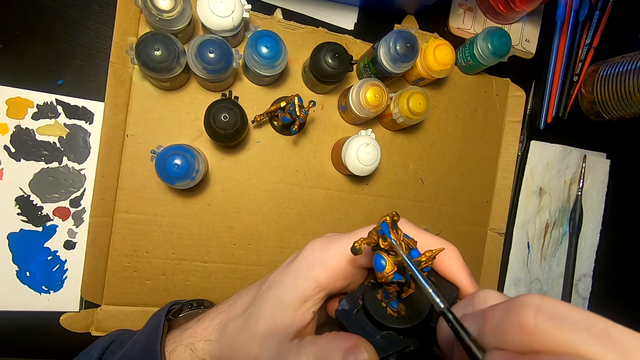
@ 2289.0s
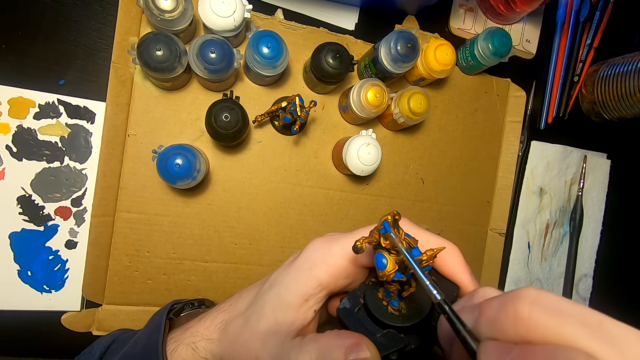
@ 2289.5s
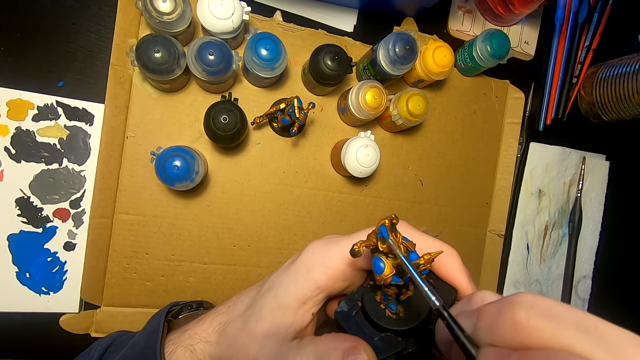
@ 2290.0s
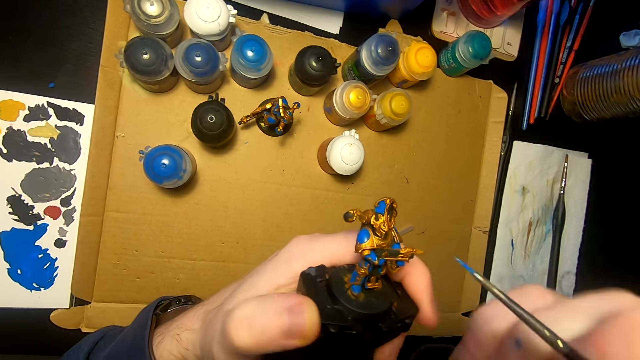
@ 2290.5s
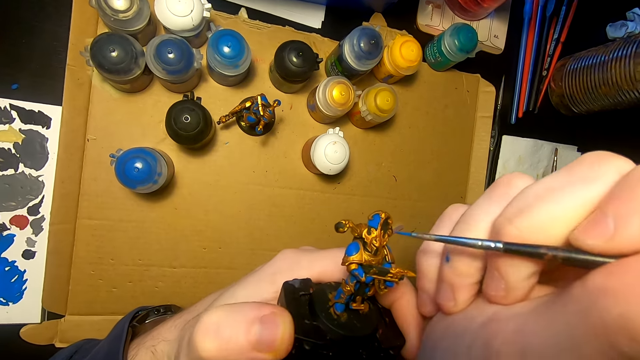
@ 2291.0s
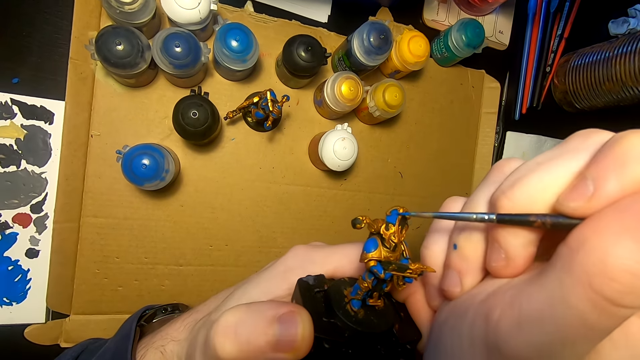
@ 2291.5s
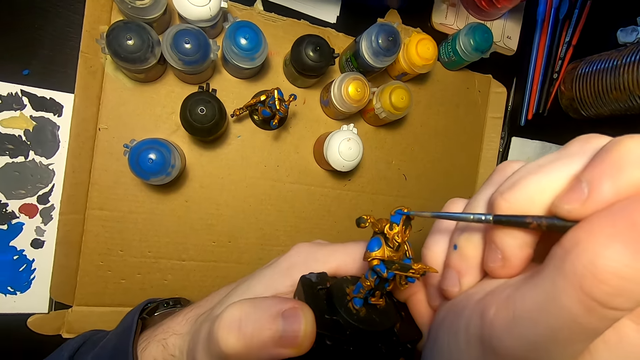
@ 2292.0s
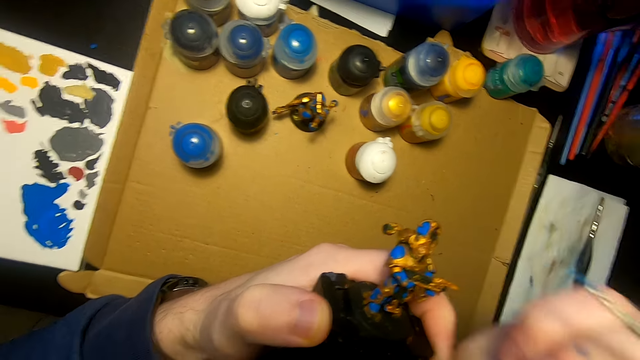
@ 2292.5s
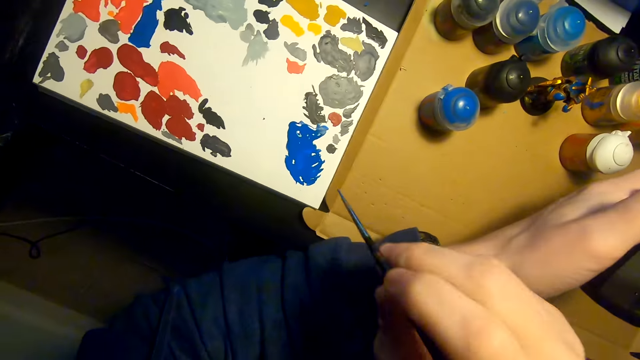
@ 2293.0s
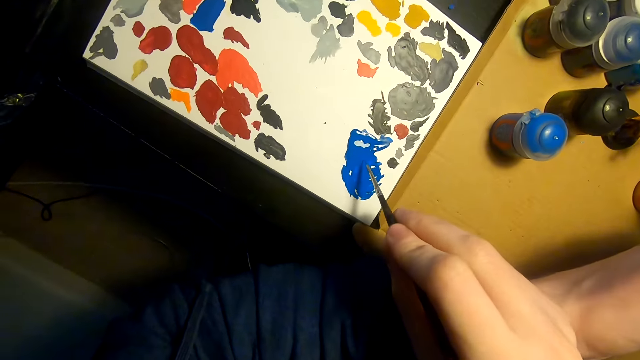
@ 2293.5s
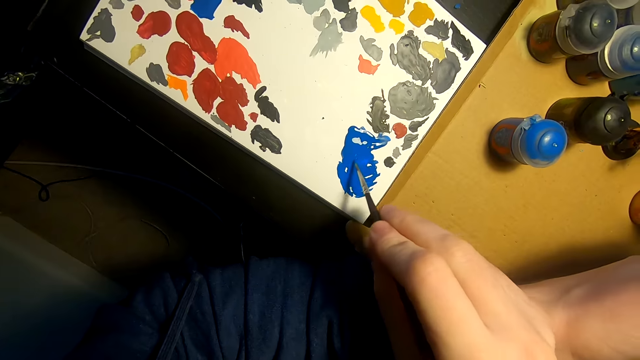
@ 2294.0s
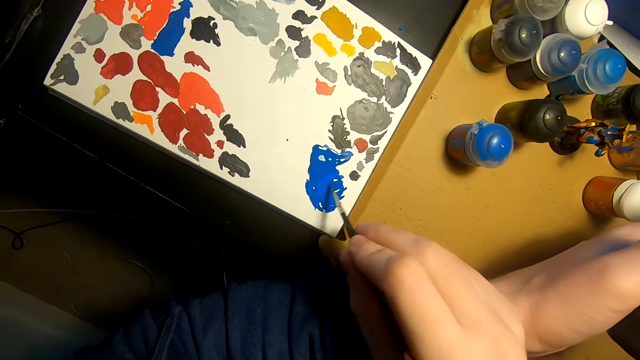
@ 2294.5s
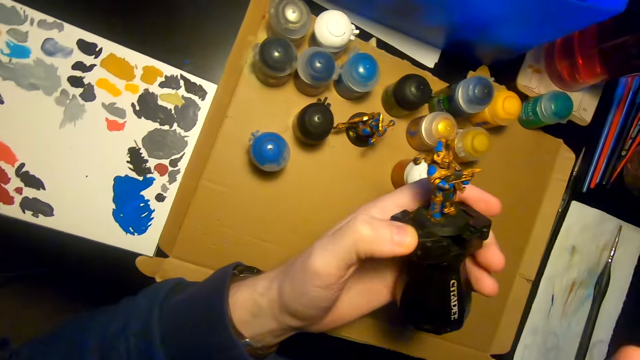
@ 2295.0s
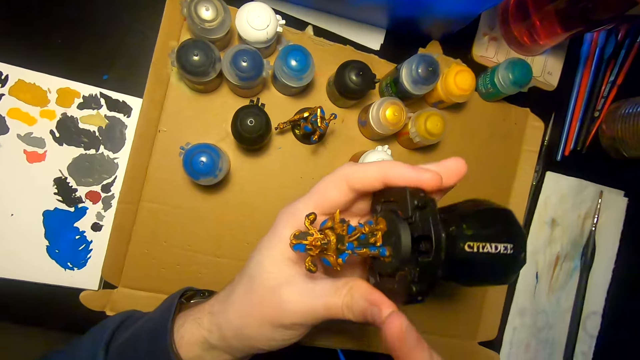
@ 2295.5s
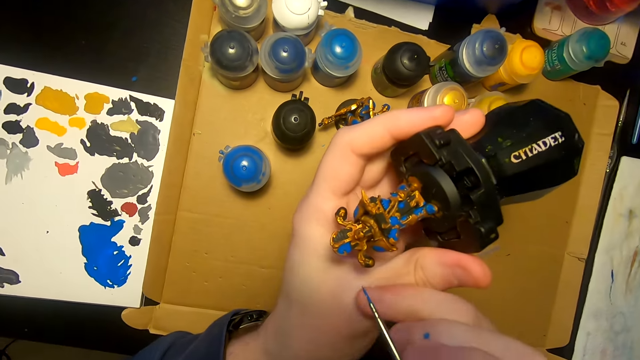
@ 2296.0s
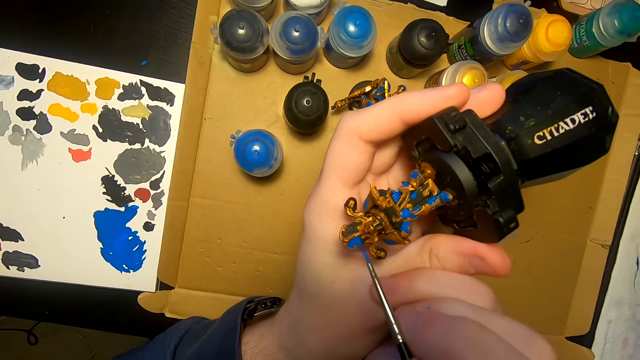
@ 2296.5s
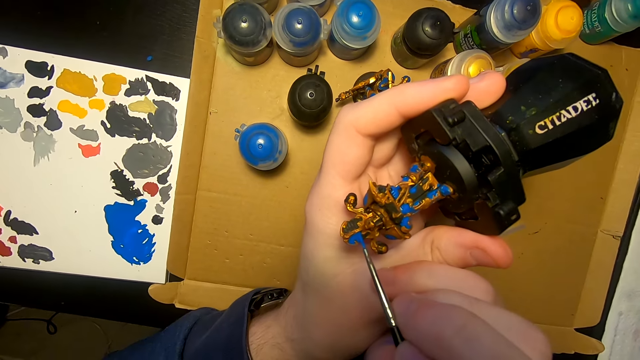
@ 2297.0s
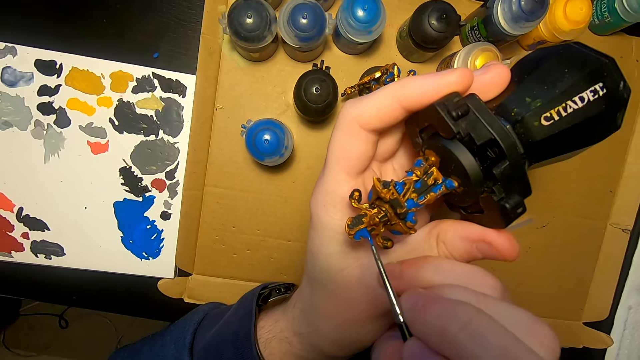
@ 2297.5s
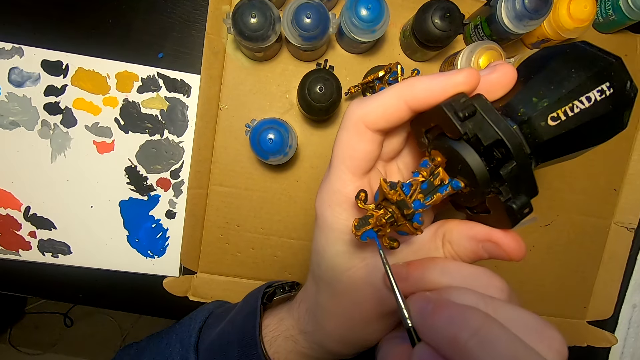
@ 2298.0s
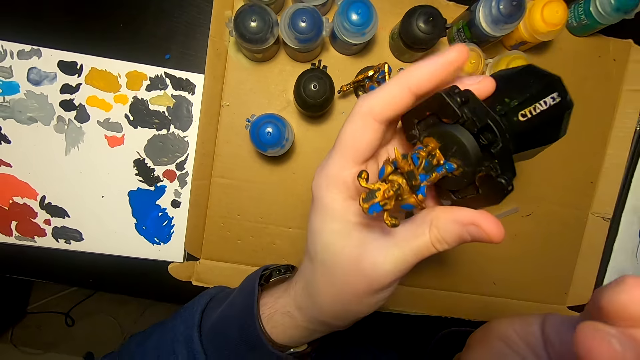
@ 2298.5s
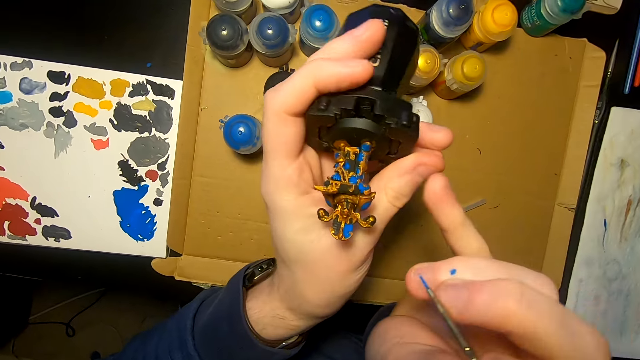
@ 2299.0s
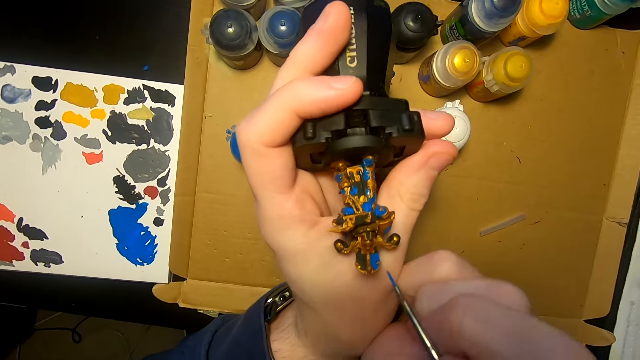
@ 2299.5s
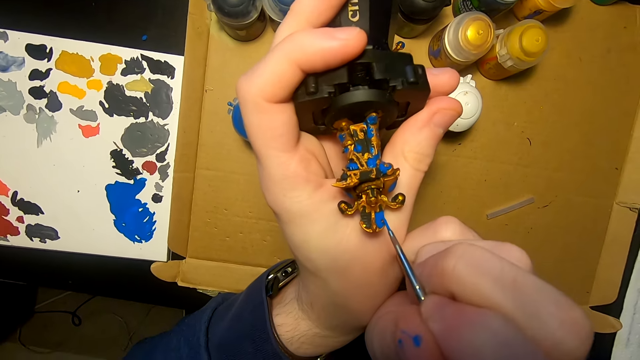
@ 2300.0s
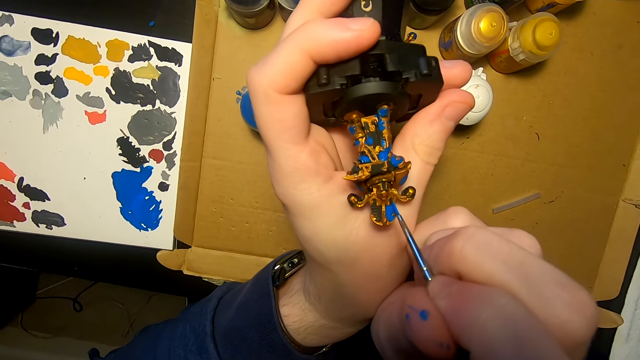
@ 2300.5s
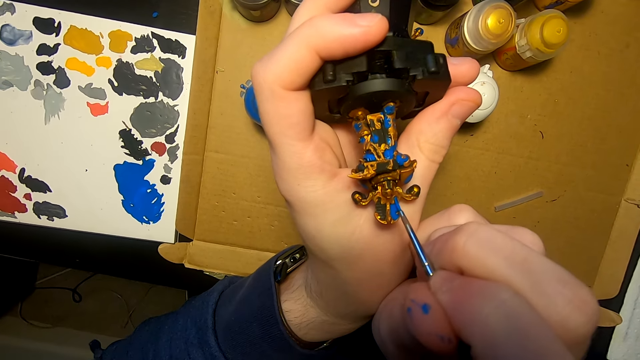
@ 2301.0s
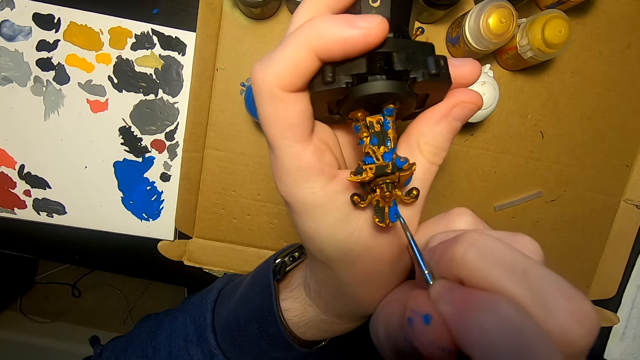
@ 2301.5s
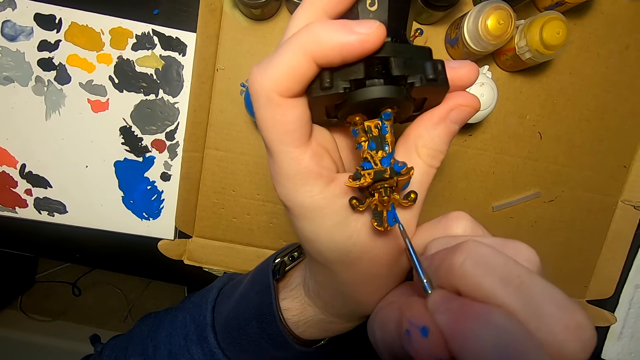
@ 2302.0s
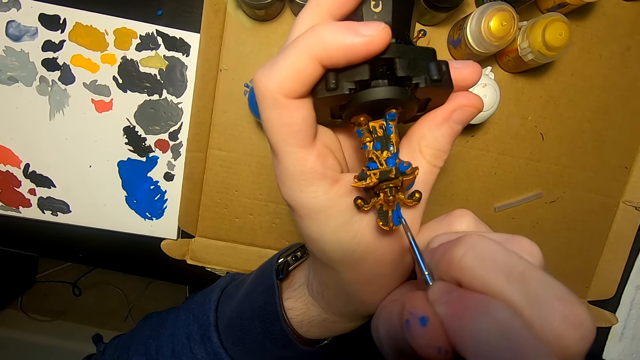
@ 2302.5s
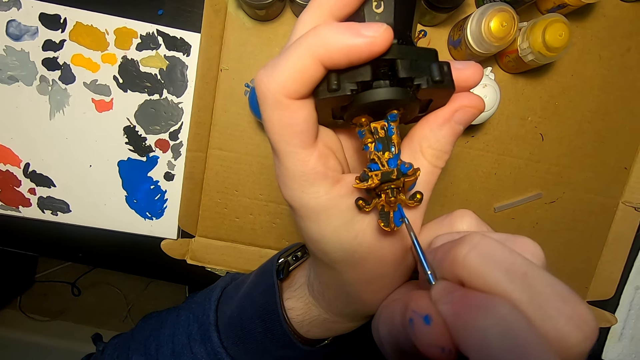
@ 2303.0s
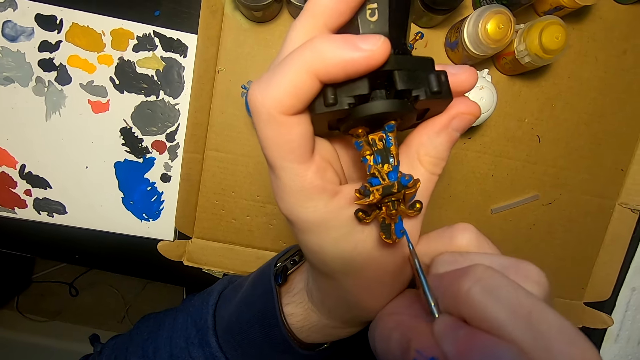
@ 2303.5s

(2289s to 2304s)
The camera wearer moves the right hand. They paint the sculpture with a pen brush. They lift the right hand. They rub the pen brush on the paint. They dip a paintbrush in the paint. They lift the pen brush. They paint the sculpture with the pen brush. They lift the pen brush. They turn the sculpture. They paint the sculpture with the pen brush.

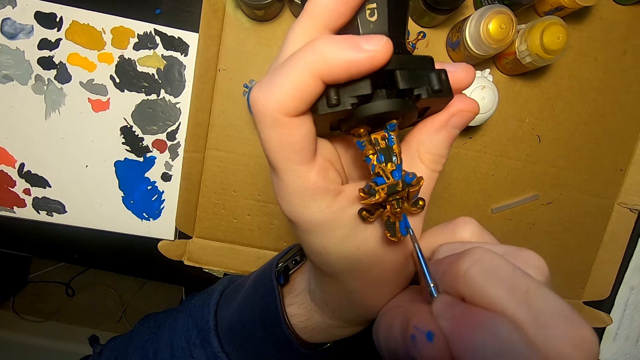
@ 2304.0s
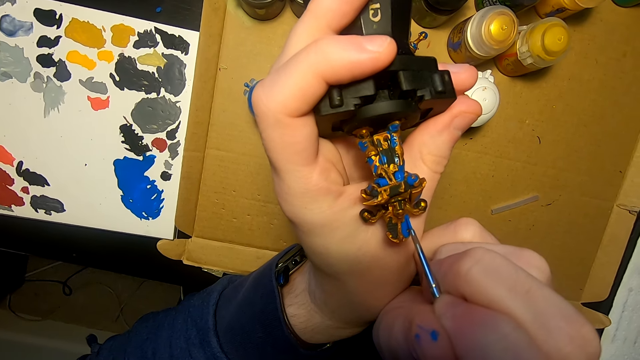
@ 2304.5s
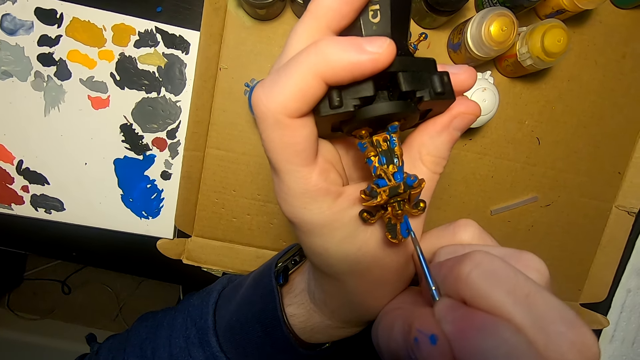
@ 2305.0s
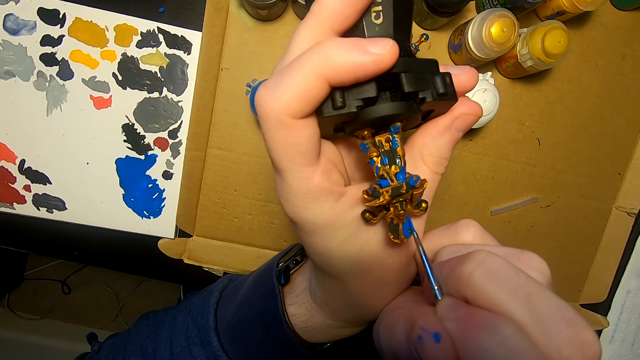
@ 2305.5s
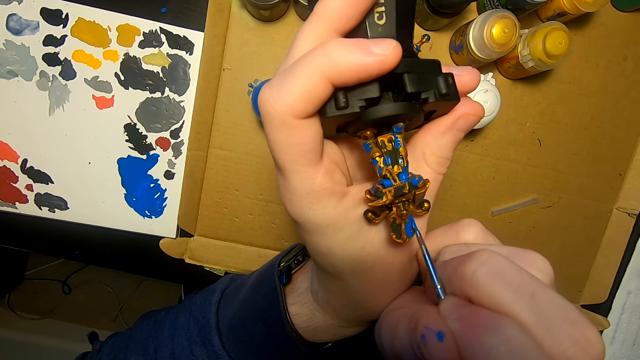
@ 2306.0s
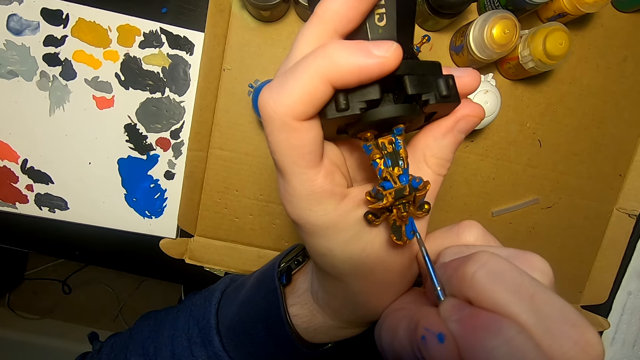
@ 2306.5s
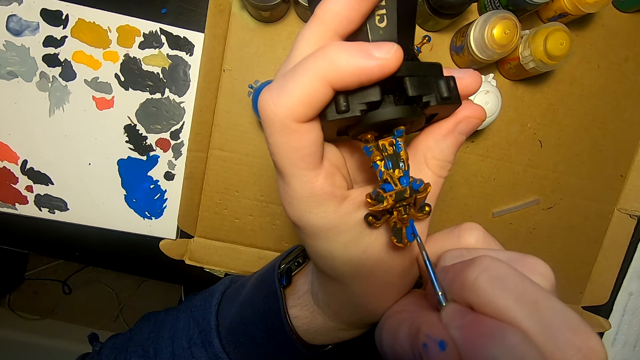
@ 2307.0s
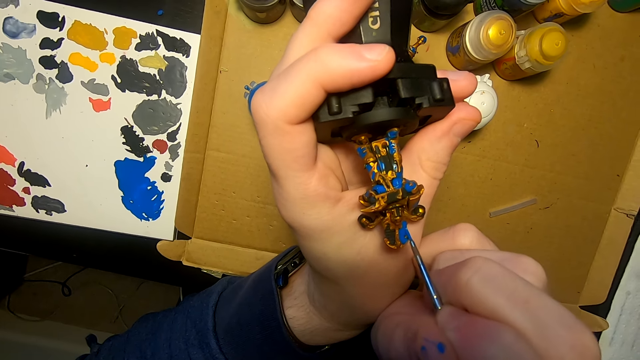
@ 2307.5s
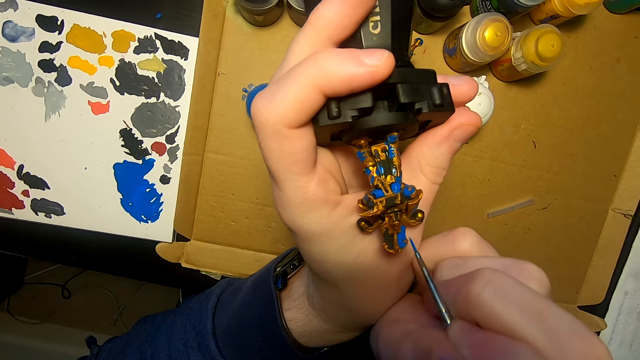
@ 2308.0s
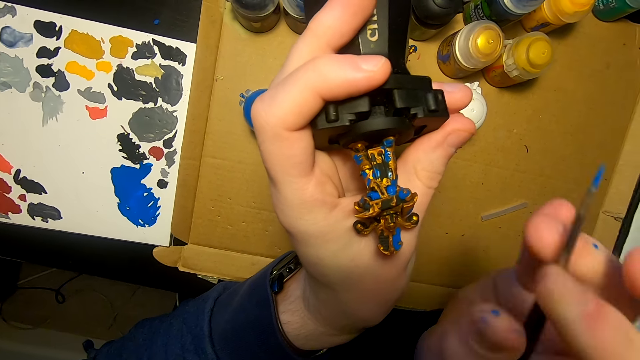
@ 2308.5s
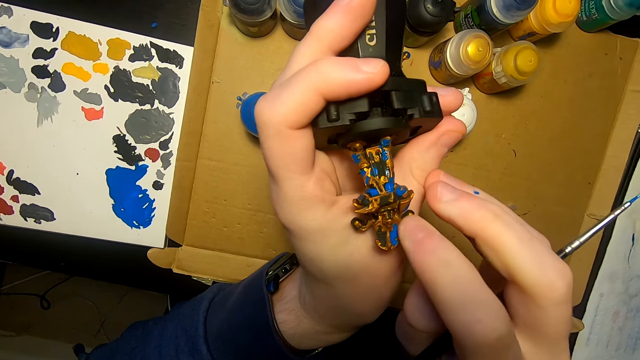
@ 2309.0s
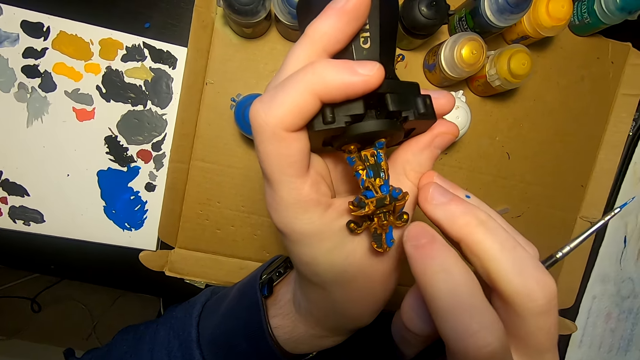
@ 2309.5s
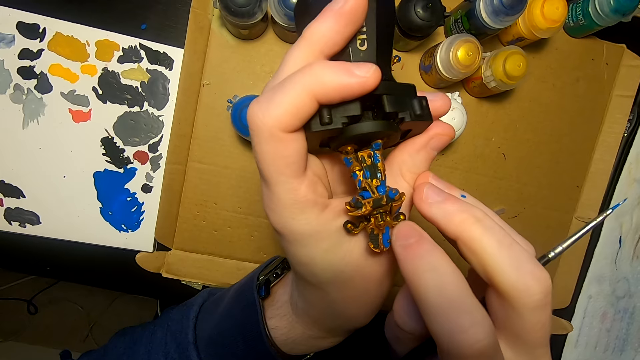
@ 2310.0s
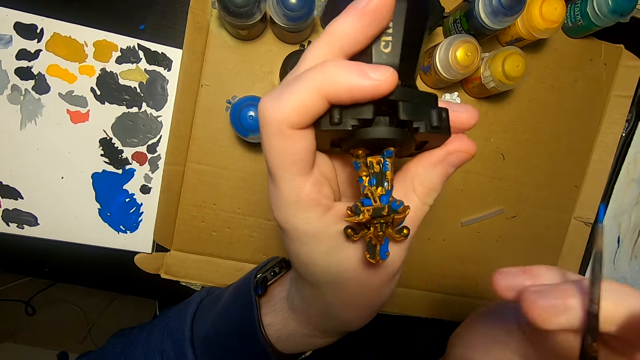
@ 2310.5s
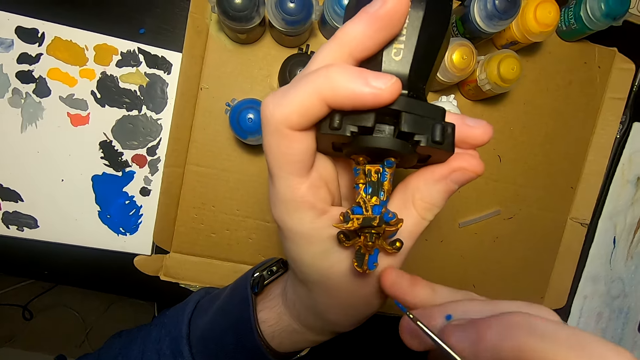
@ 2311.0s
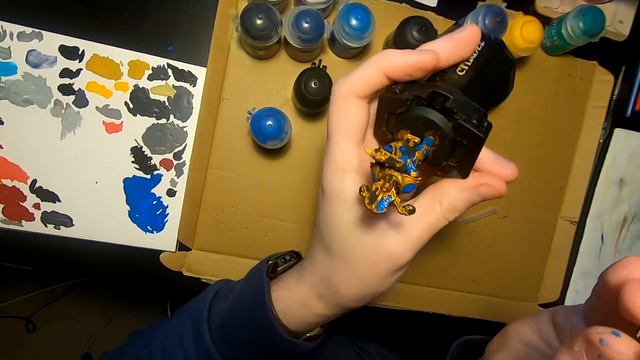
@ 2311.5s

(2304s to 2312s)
The camera wearer moves the right hand. They touch the sculpture. They wipe a figurine. They move the right hand.
